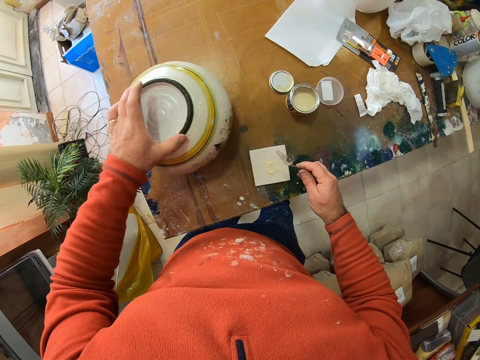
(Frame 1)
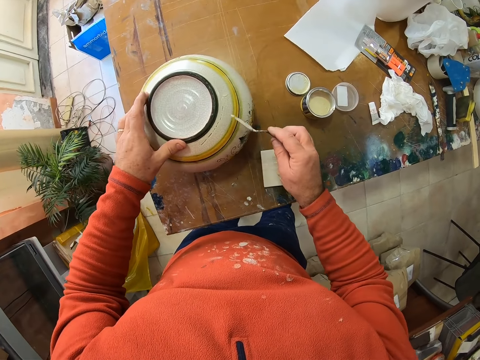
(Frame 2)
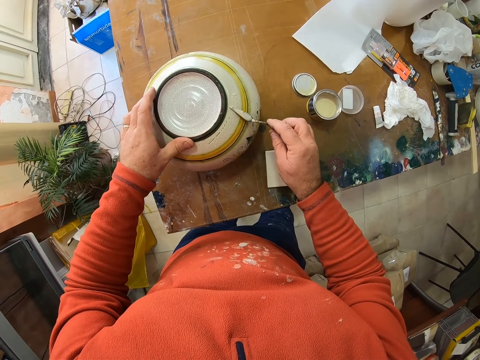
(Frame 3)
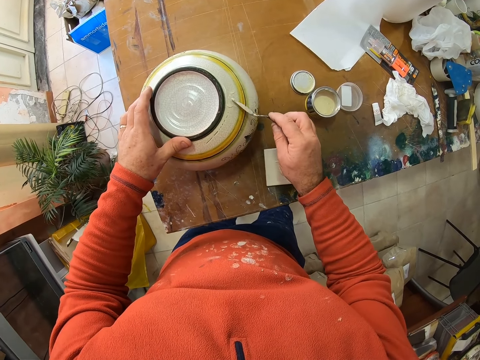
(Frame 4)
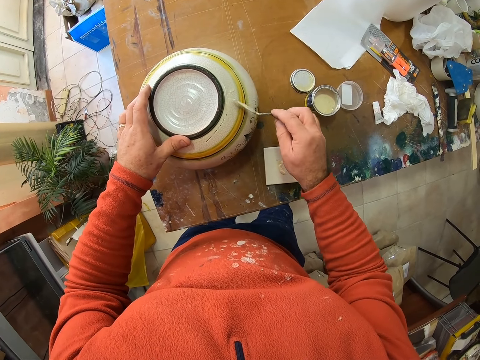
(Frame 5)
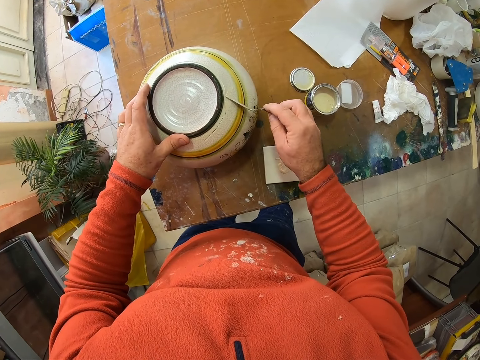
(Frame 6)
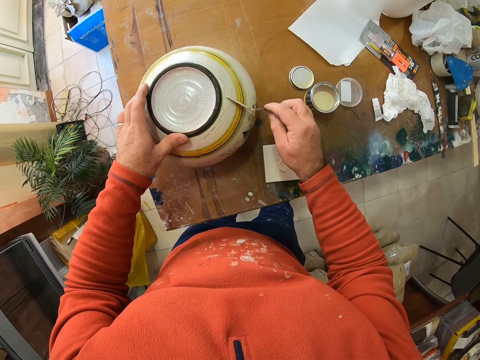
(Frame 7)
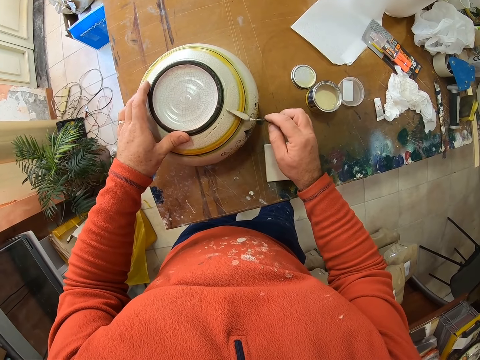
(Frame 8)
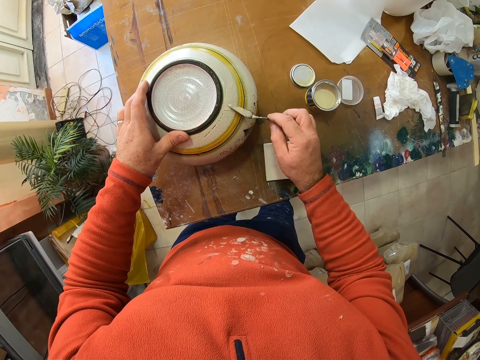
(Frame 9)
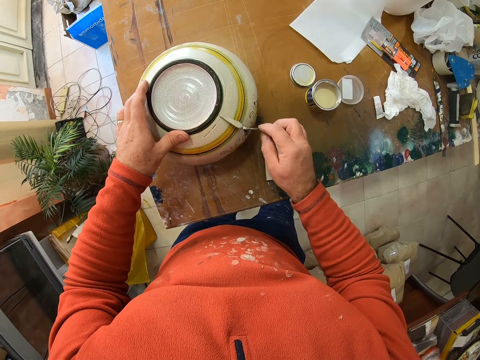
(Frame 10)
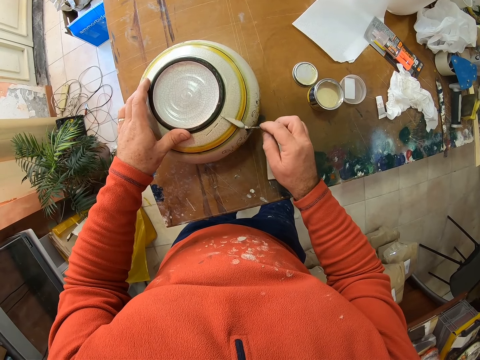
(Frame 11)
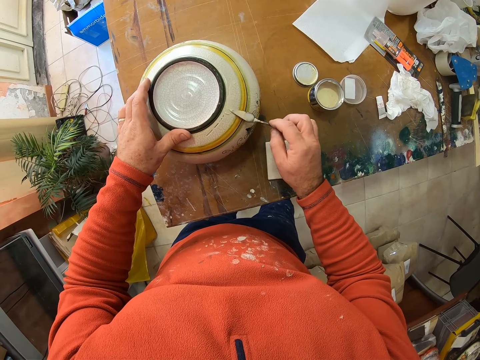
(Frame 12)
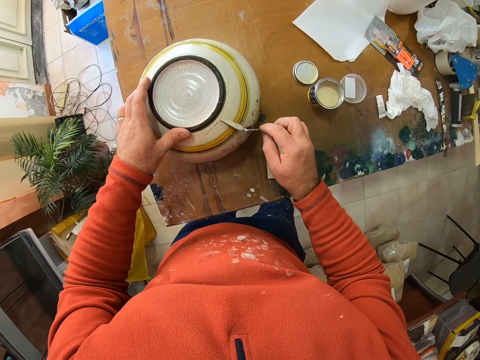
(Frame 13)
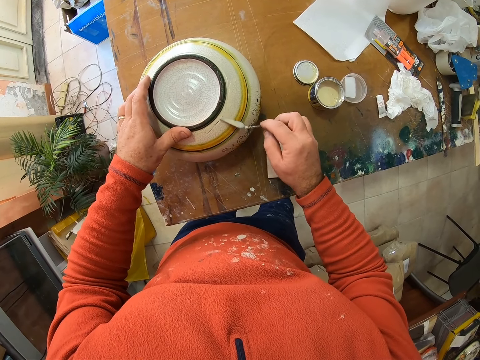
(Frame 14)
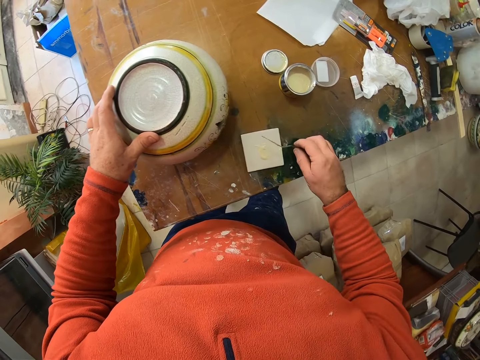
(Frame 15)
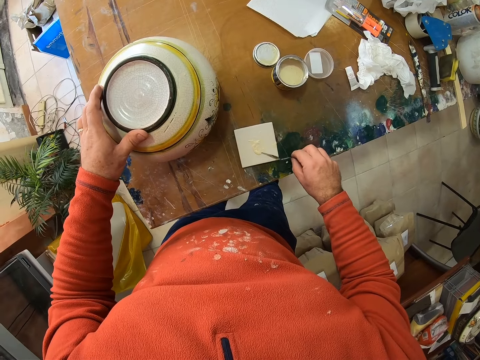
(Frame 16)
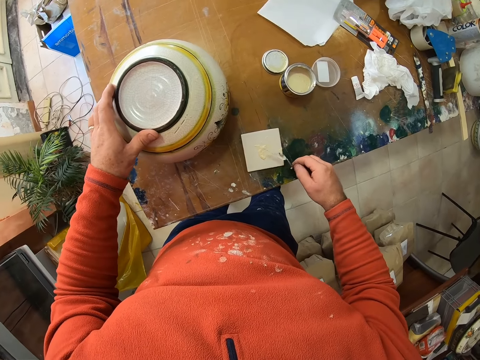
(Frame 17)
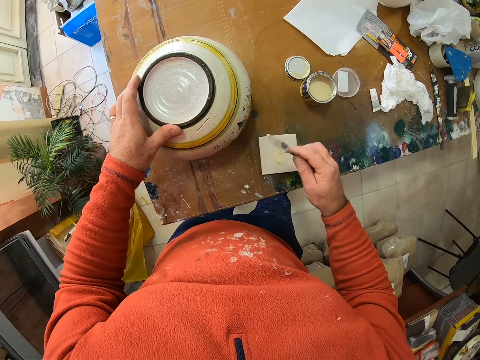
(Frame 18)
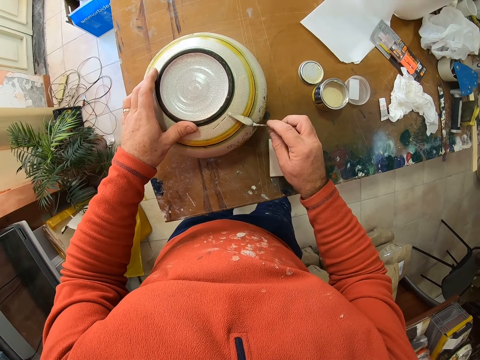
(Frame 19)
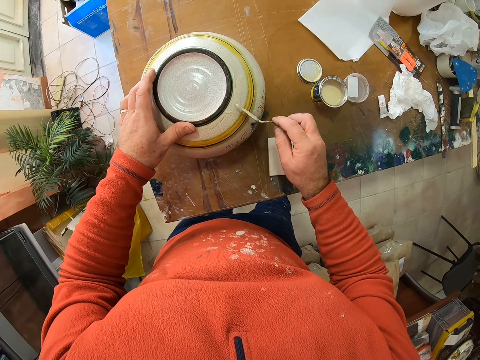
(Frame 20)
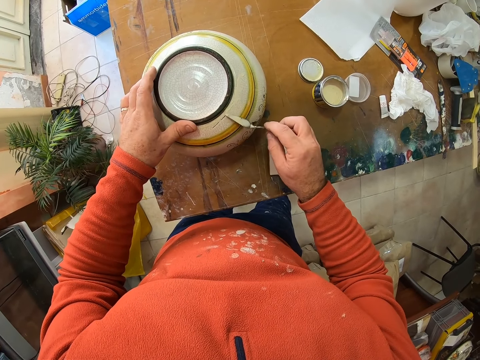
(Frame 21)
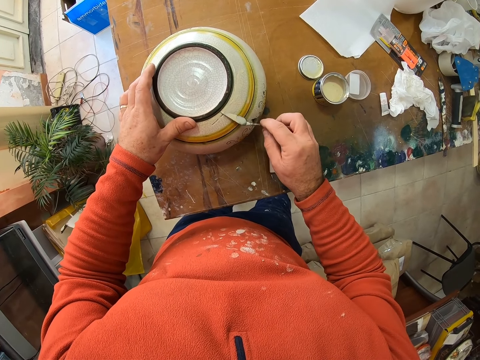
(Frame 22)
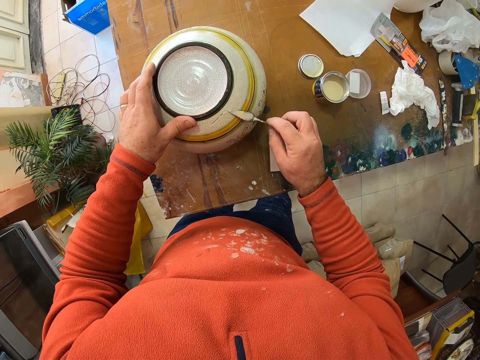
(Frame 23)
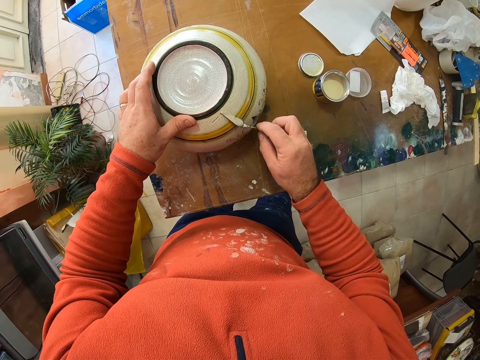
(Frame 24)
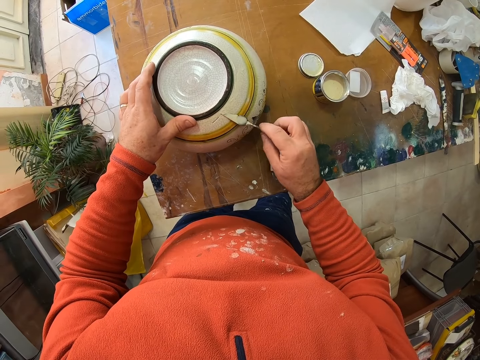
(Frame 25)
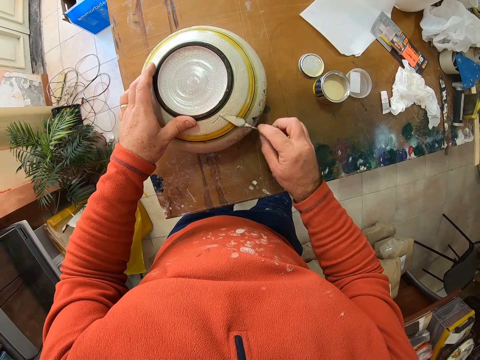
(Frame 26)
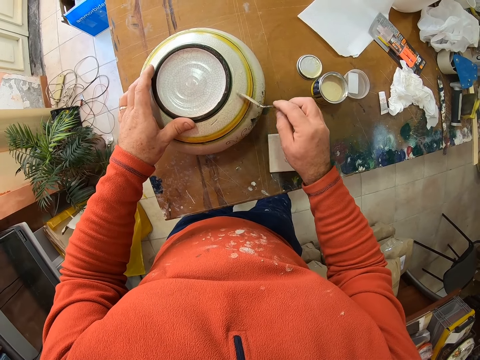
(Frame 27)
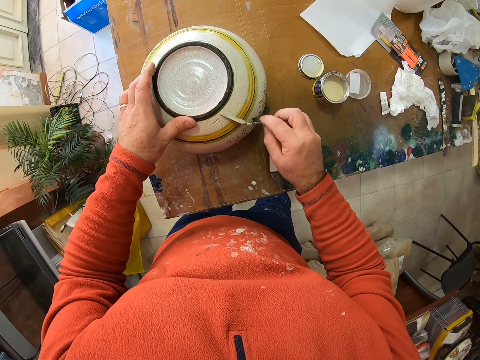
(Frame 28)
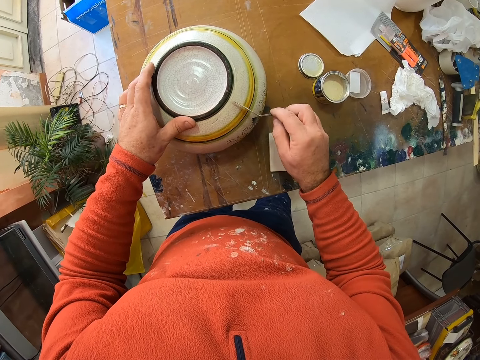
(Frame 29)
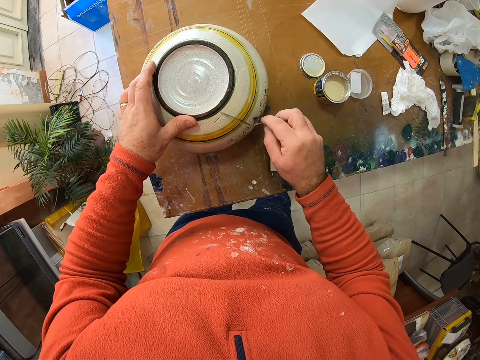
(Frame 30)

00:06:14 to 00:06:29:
The camera wearer holds the art. They apply porcelain ceramic glue to the ceramic vase. They scoop porcelain ceramic glue with the scooper. They apply porcelain ceramic glue to the ceramic vase.

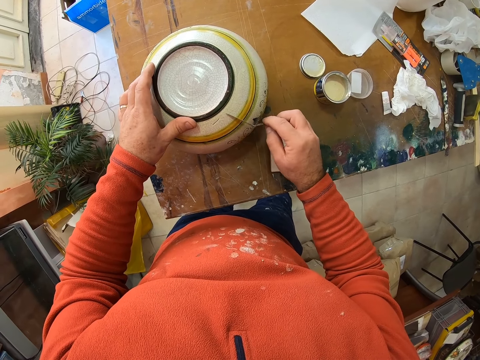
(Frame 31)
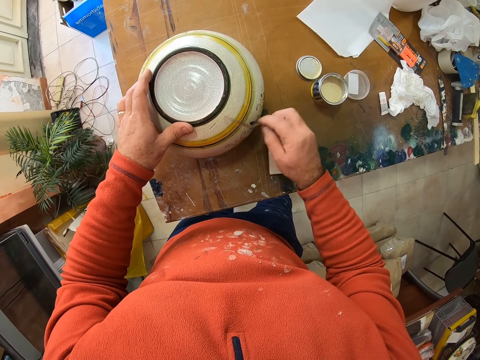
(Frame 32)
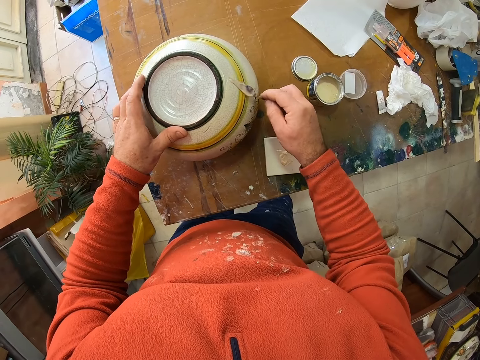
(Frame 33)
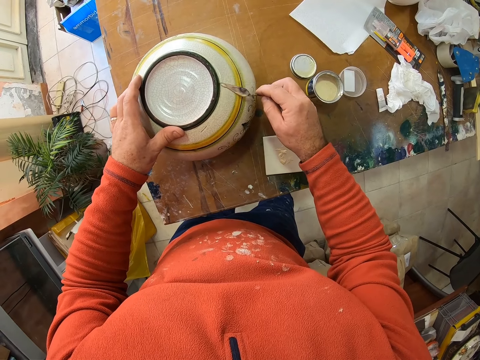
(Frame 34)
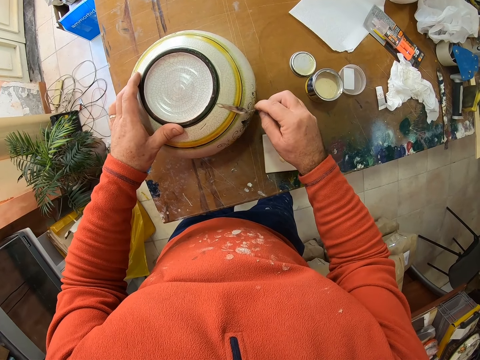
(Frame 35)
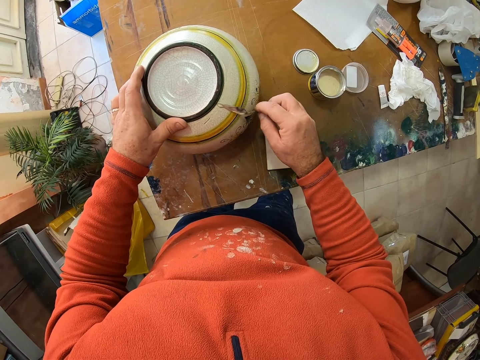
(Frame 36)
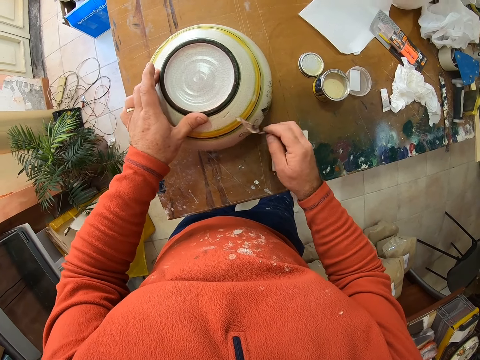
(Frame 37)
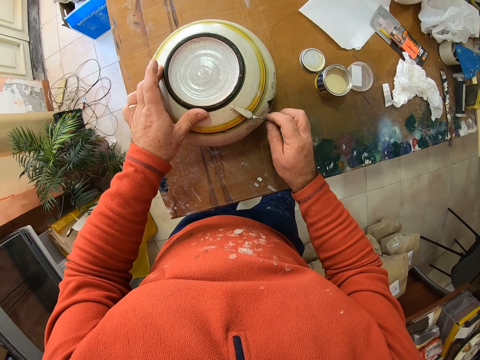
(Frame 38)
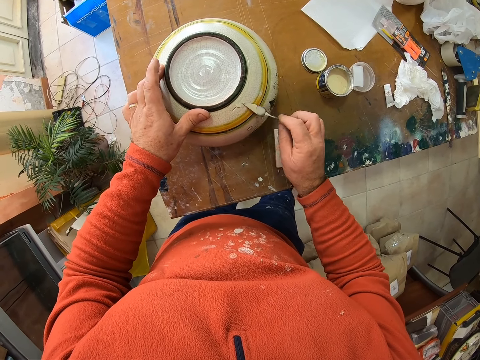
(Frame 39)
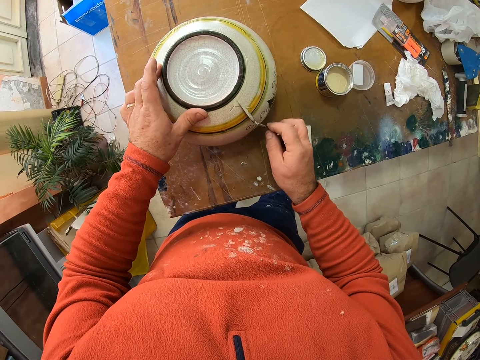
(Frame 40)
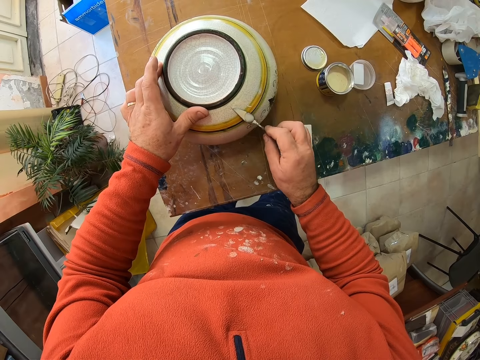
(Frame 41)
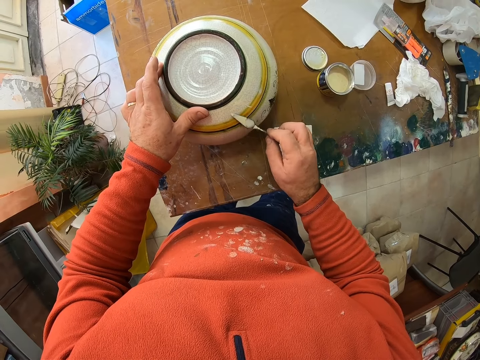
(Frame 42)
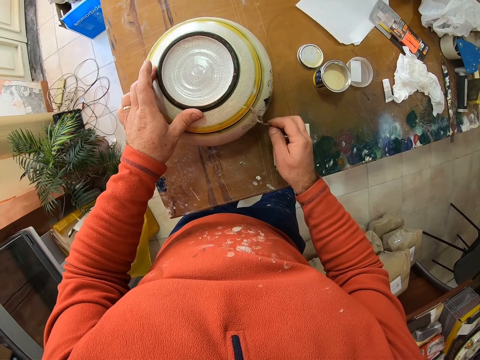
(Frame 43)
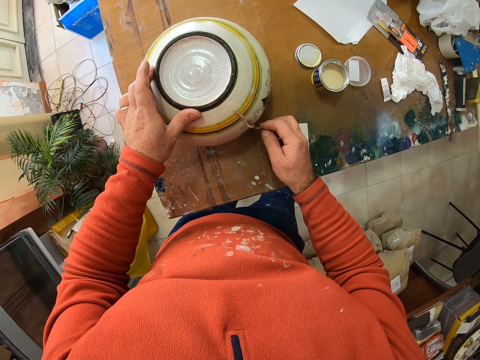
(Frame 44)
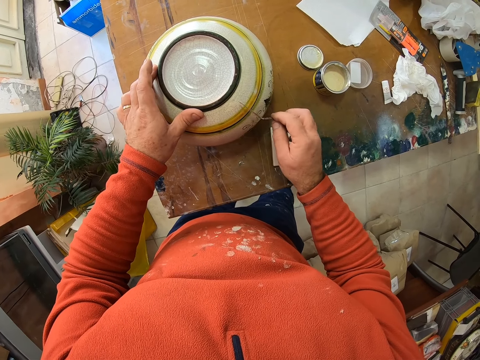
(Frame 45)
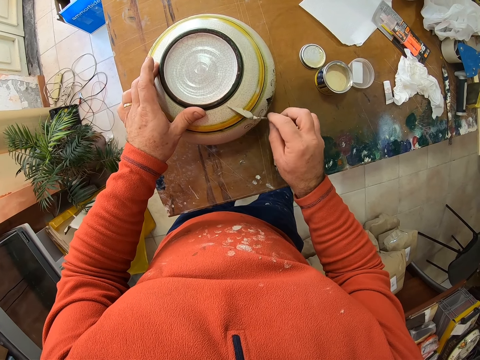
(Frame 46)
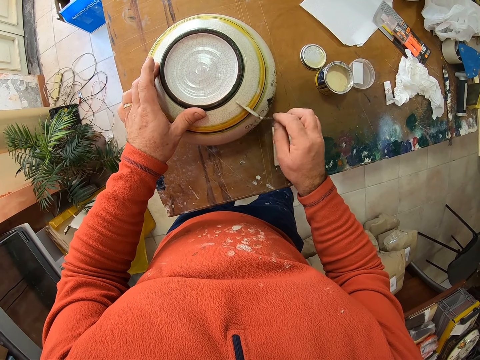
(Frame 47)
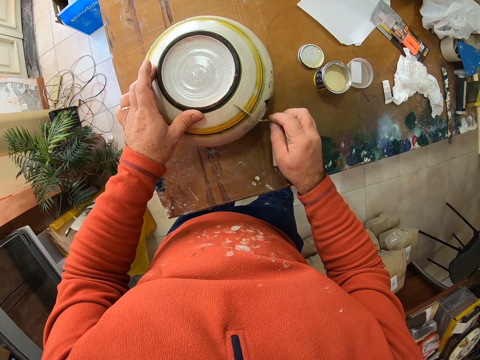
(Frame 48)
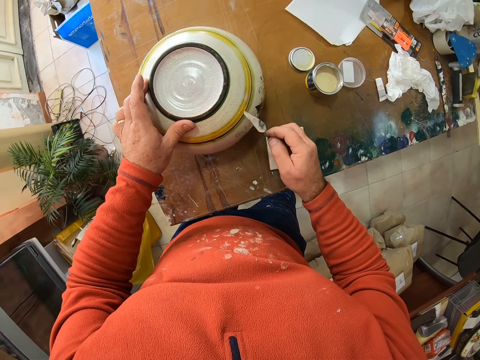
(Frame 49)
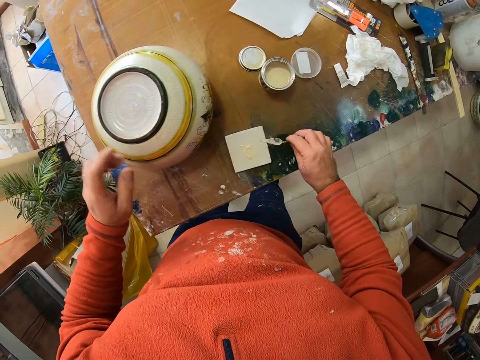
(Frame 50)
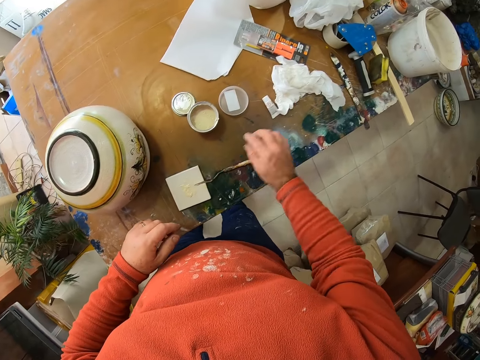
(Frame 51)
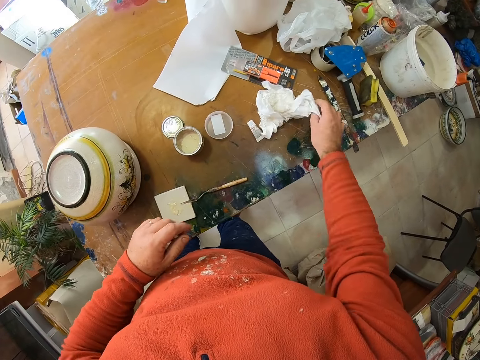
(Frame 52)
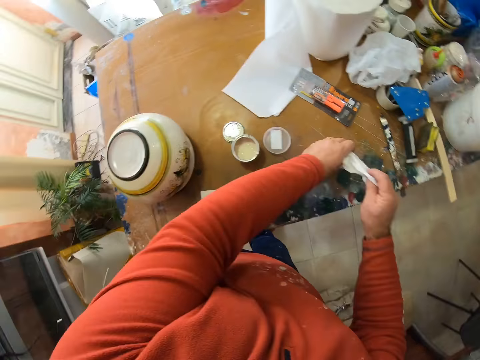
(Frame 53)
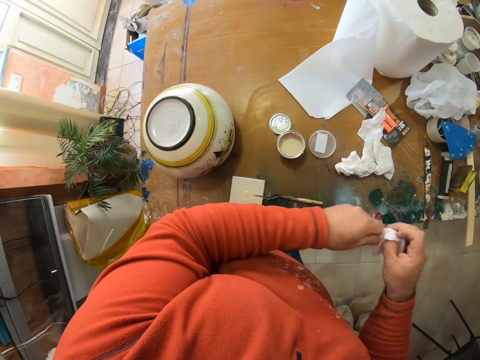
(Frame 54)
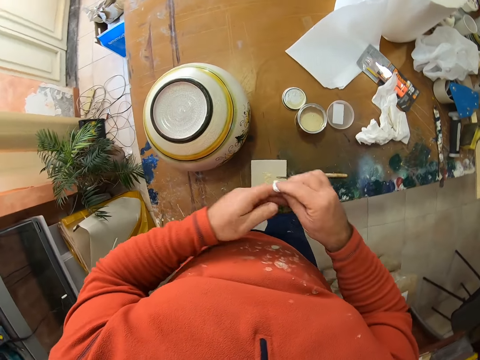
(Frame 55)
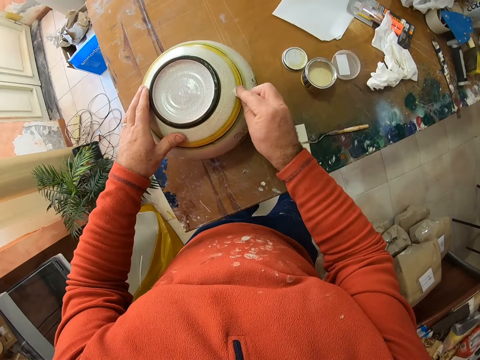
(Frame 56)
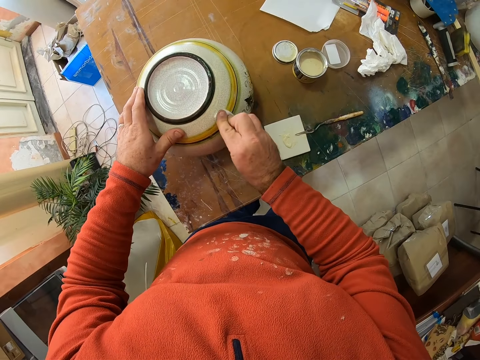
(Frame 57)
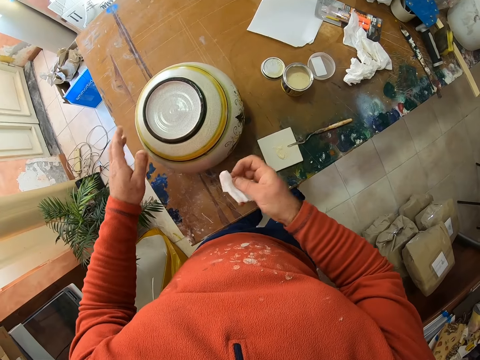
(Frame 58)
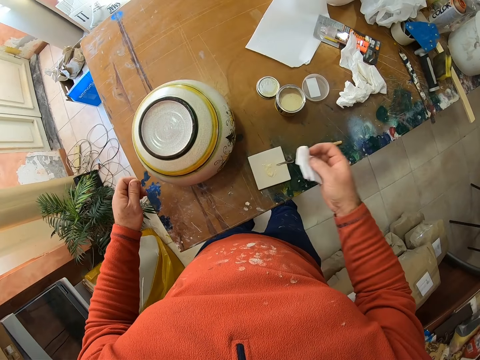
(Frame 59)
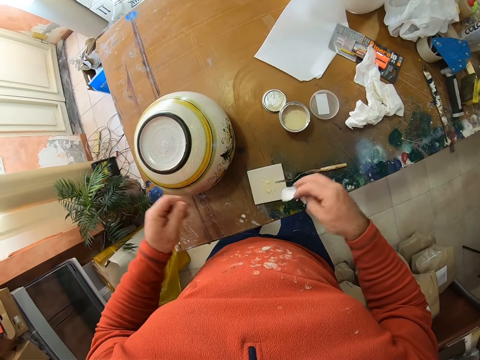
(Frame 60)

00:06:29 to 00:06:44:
The camera wearer places the scooper on the table. They take a napkin, cut a piece of tissue, and wipe the ceramic vase.
